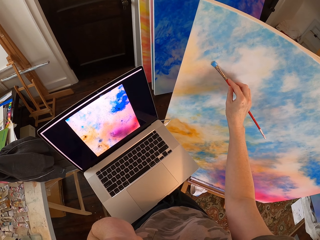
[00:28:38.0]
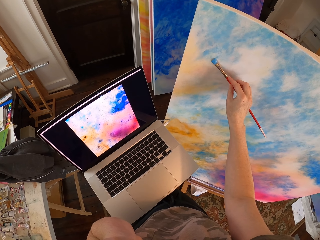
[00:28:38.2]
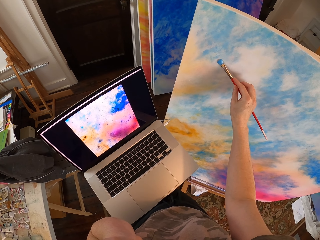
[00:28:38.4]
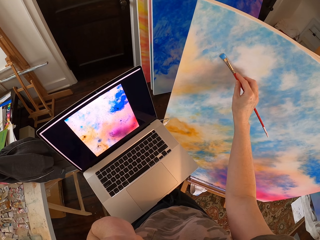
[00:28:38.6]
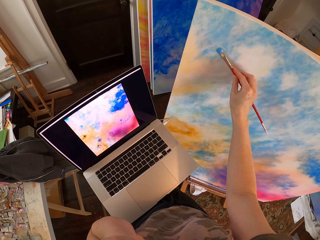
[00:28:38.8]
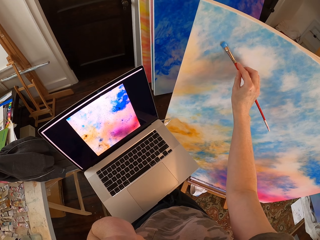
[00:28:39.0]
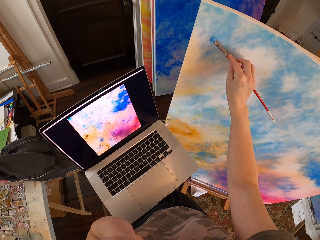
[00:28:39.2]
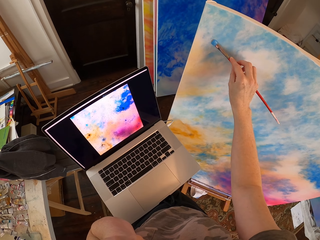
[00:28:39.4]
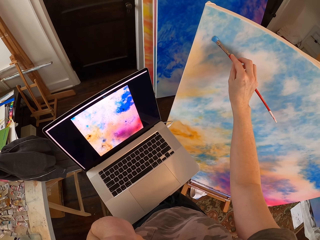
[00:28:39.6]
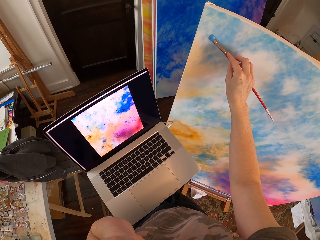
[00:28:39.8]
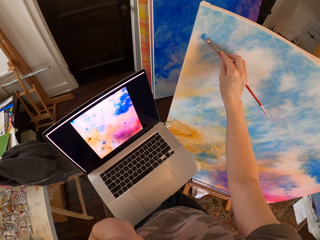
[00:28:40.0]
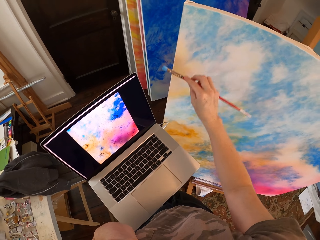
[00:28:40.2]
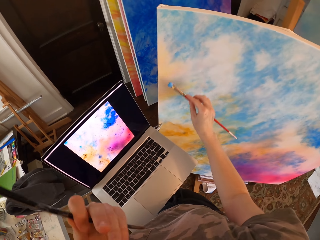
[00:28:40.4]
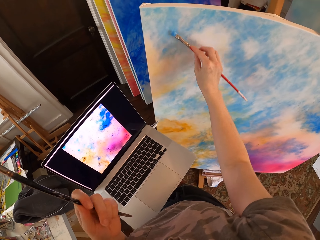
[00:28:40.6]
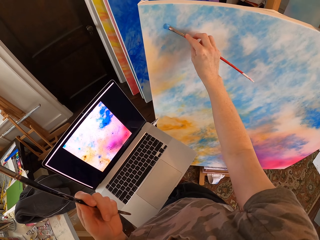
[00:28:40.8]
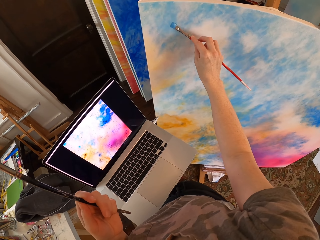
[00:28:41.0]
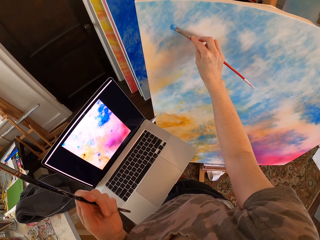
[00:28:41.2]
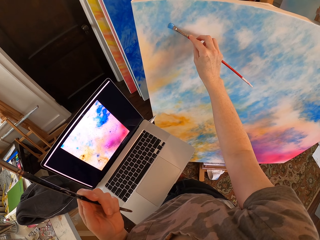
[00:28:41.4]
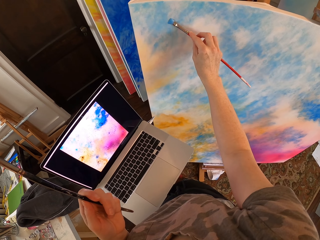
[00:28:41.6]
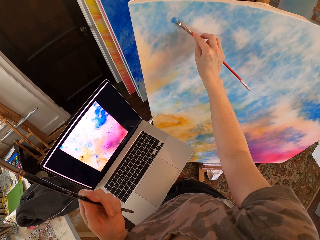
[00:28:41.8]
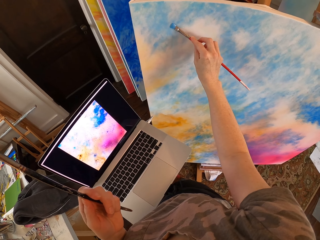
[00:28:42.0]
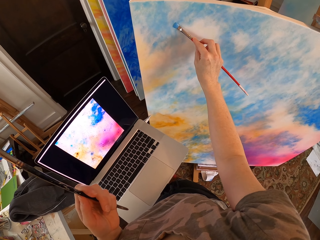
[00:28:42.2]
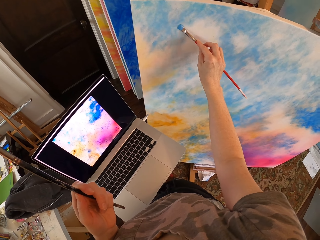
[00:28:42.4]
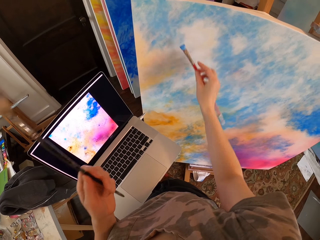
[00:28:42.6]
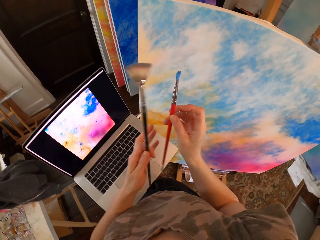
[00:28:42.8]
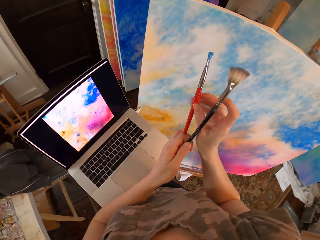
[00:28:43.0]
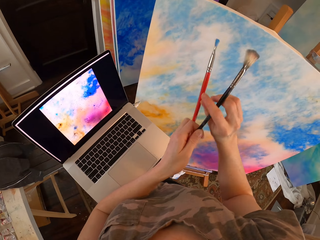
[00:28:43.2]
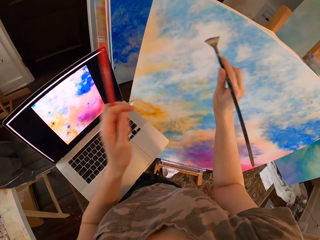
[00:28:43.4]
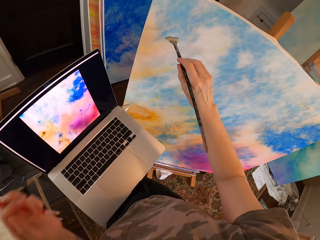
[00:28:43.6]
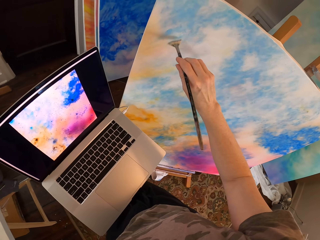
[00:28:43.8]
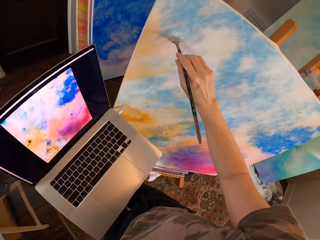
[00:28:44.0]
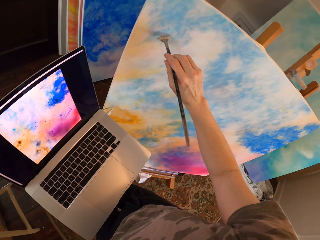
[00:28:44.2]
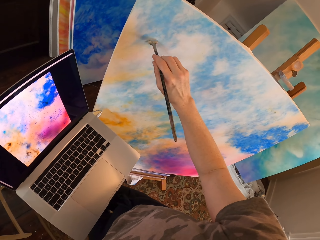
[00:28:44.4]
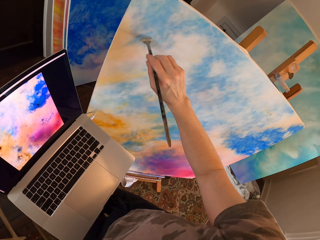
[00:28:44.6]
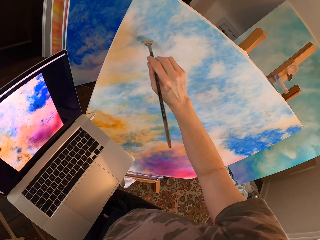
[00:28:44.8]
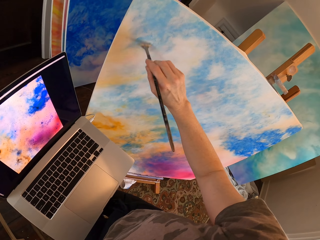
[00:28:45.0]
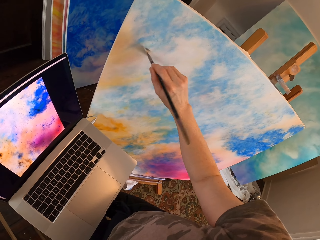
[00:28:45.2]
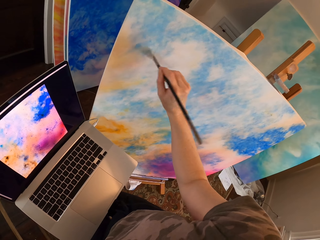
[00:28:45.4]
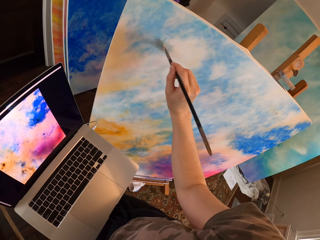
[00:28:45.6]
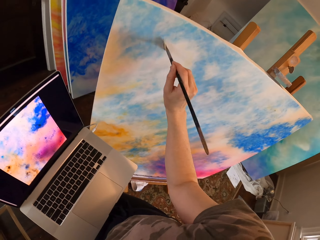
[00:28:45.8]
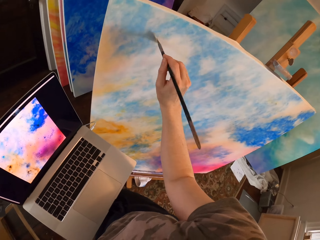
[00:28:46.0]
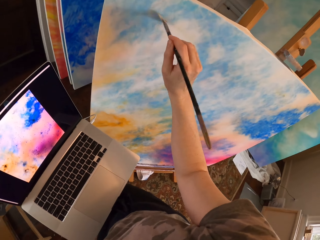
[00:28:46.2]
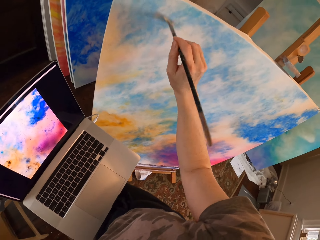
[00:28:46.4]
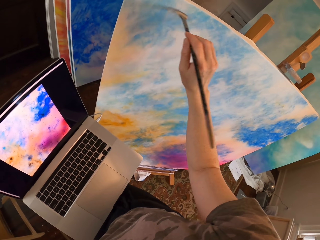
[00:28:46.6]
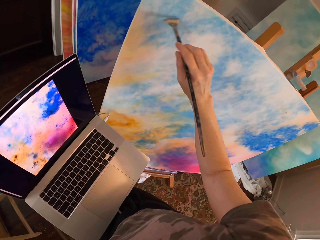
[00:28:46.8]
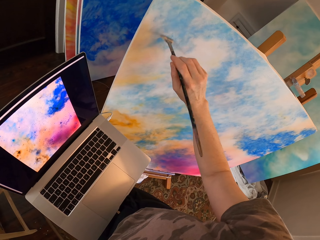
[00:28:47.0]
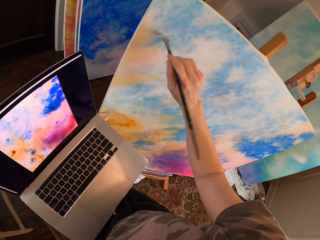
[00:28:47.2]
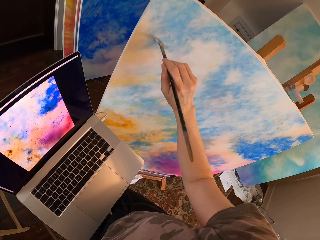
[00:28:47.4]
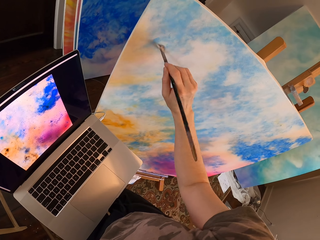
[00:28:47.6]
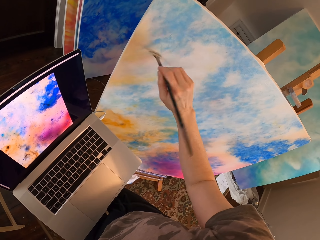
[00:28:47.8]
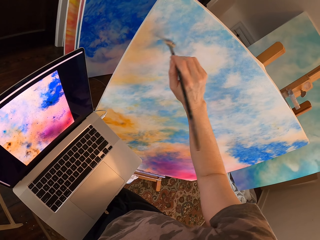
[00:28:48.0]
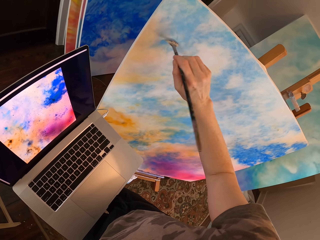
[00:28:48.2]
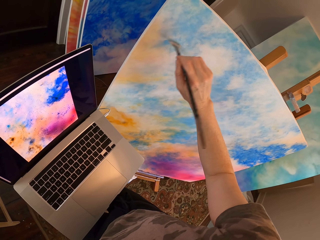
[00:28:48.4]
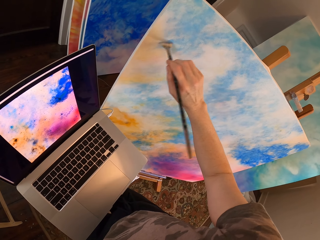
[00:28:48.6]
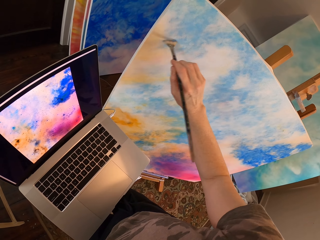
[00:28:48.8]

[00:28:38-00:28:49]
The camera wearer exchanges the paint brush. They paint the paint brush.

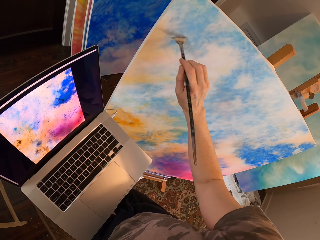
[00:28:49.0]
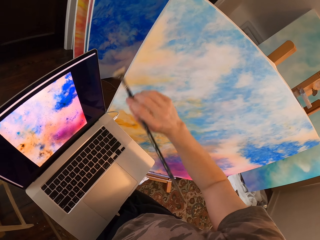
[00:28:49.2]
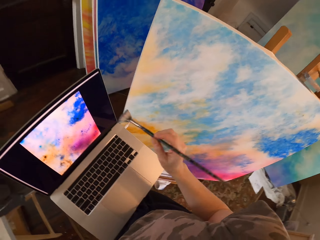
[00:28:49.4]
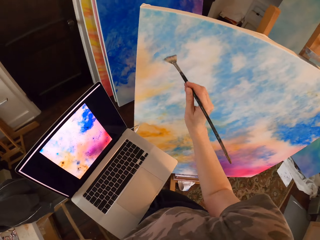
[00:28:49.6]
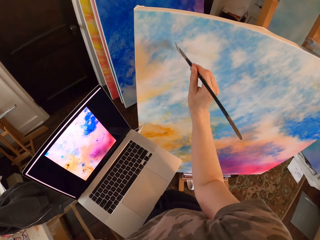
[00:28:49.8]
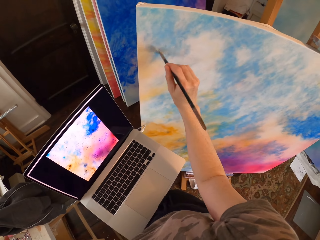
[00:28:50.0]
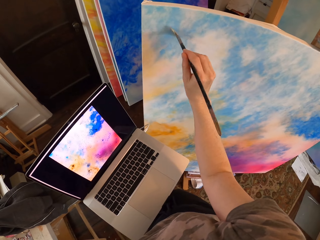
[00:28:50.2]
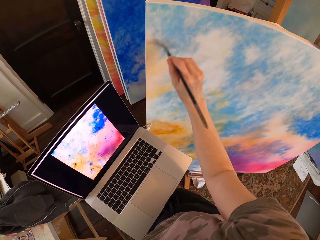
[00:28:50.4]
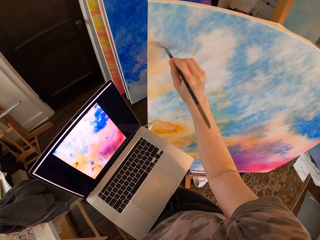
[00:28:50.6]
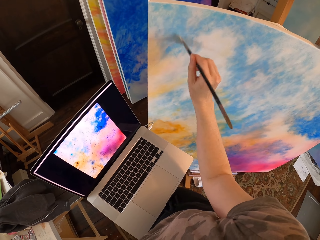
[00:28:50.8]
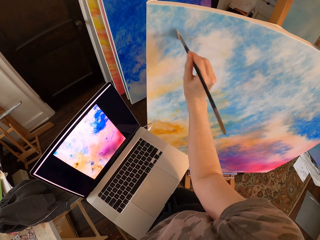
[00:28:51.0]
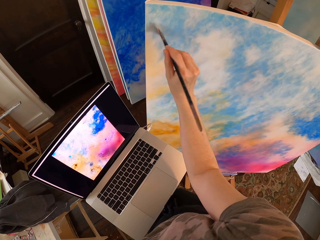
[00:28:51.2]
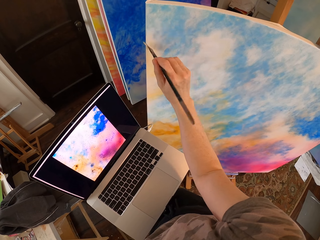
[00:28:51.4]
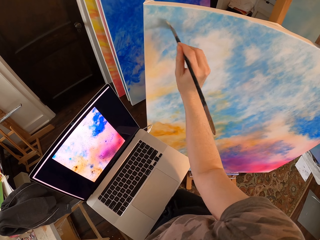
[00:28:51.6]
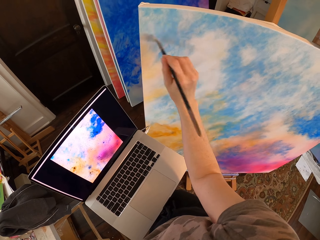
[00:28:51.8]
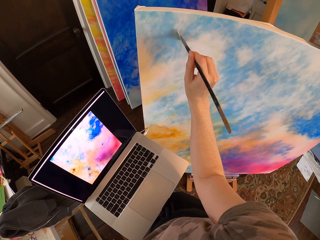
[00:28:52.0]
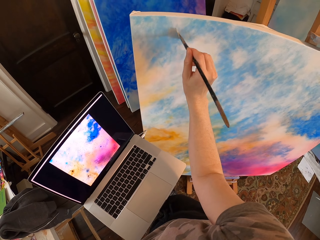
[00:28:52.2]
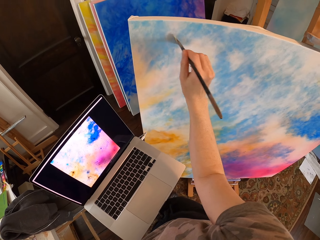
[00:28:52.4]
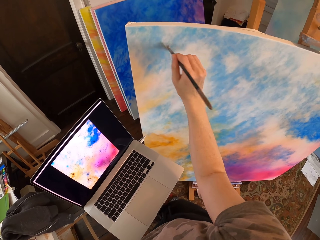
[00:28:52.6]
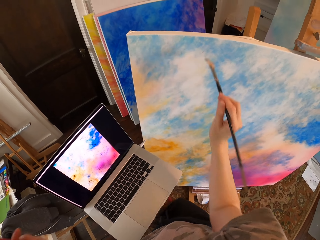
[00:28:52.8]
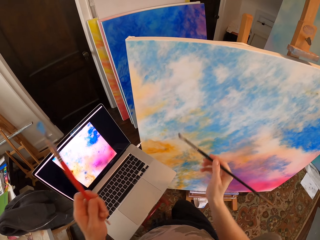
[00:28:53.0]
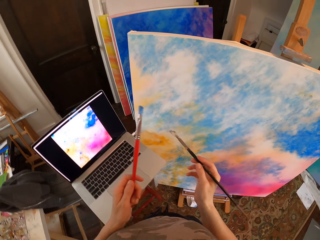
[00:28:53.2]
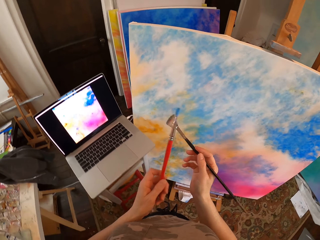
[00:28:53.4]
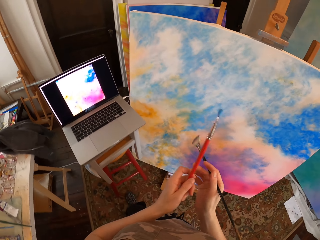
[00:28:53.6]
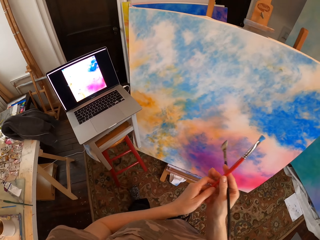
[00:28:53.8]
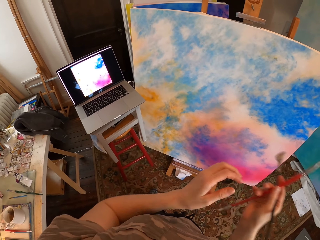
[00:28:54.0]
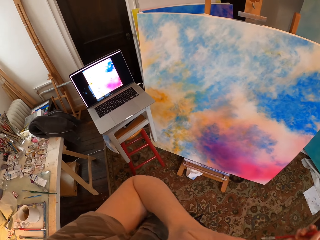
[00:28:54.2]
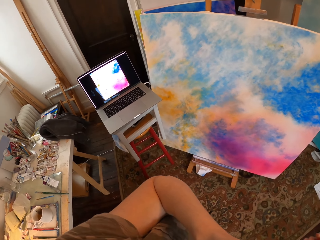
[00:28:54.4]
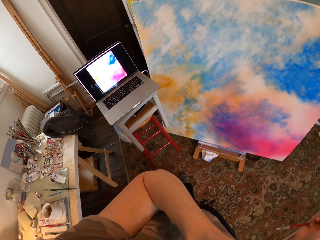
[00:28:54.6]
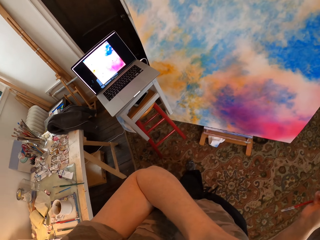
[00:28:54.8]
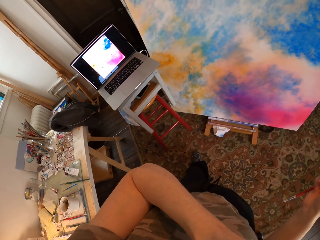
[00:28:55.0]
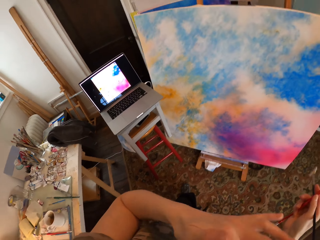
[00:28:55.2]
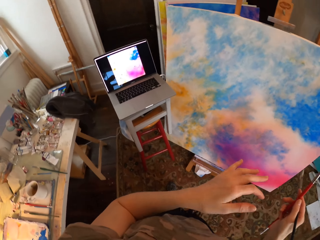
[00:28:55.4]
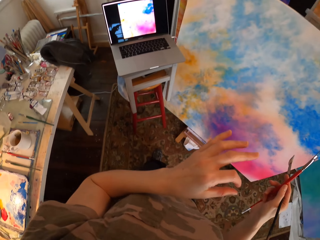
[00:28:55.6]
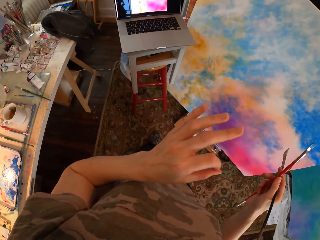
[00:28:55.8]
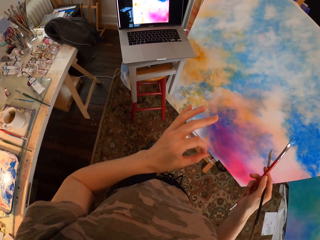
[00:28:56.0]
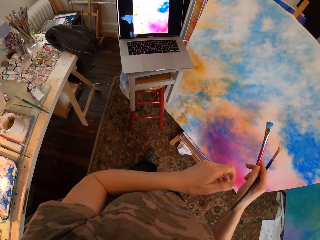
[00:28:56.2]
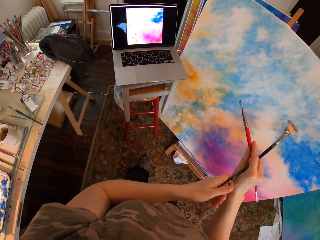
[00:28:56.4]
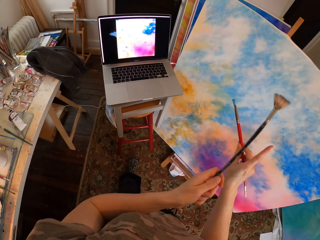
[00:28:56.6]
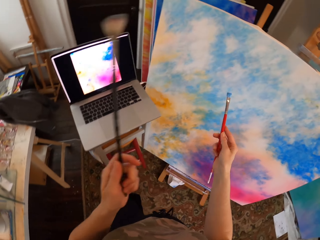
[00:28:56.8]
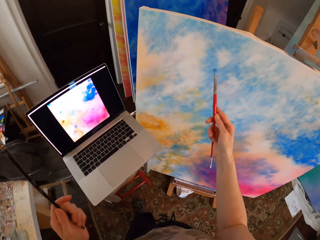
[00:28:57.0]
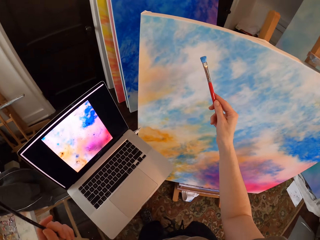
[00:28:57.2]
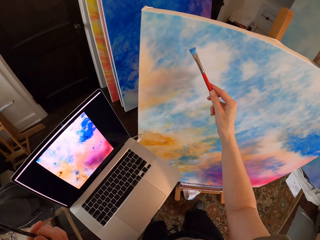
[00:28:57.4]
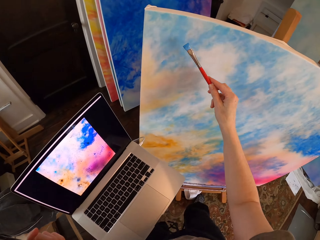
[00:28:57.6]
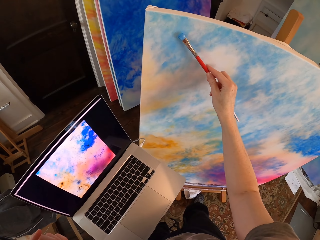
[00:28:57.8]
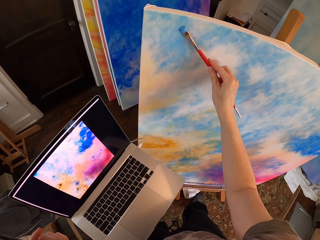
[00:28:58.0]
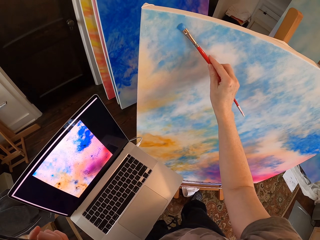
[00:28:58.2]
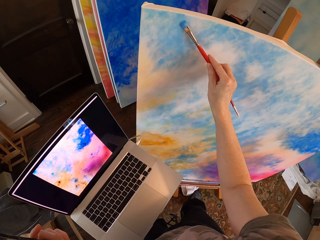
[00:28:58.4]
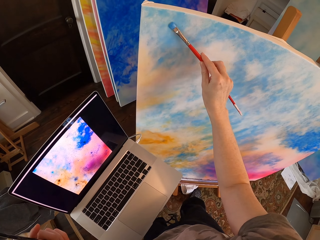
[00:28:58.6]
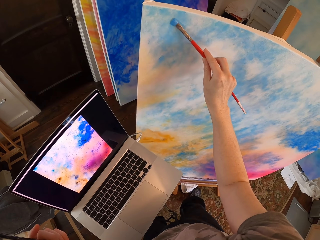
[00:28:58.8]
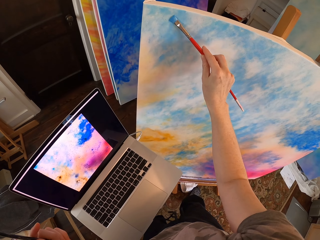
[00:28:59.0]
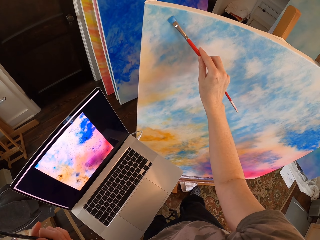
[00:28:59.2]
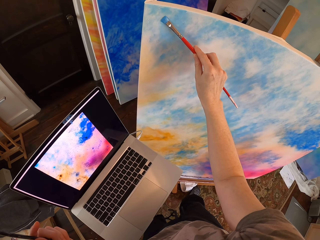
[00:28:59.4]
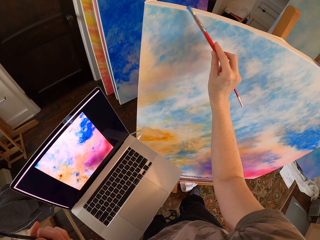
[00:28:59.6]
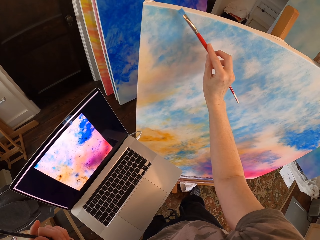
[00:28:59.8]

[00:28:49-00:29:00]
The camera wearer touches his face. He looks at the laptop. He looks at his fingers. He paints on the paint board.
